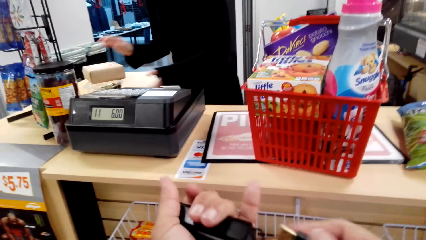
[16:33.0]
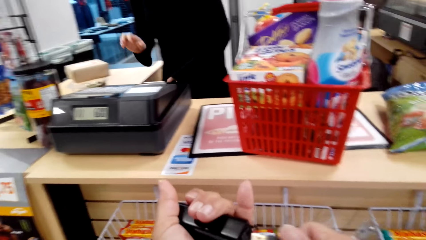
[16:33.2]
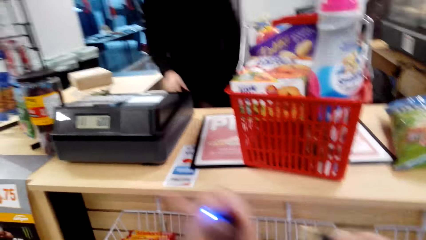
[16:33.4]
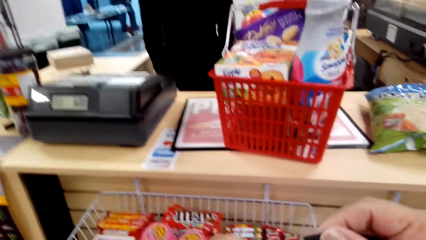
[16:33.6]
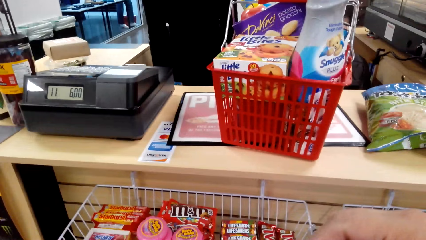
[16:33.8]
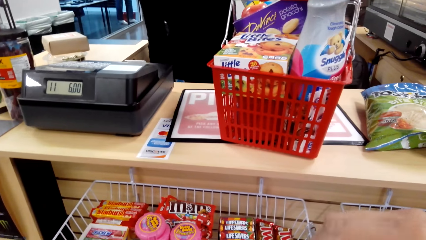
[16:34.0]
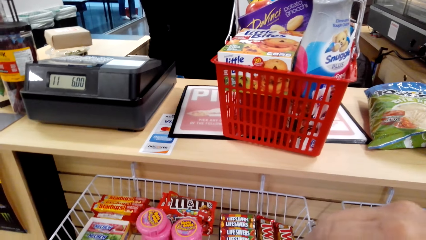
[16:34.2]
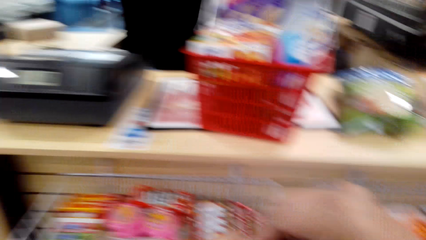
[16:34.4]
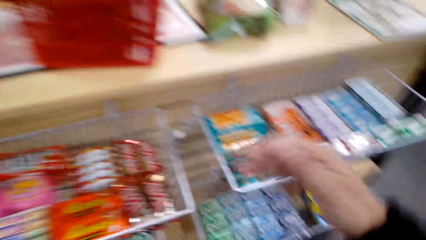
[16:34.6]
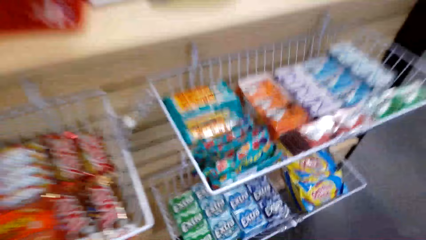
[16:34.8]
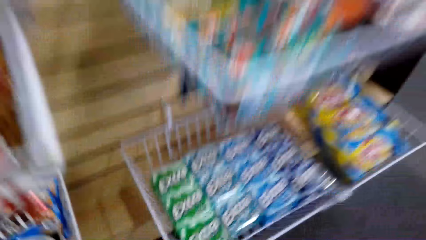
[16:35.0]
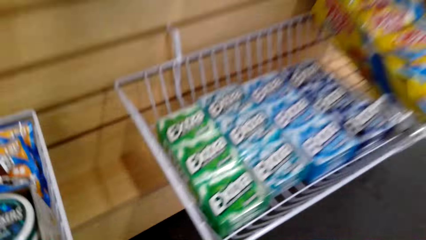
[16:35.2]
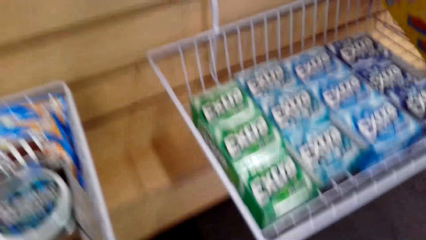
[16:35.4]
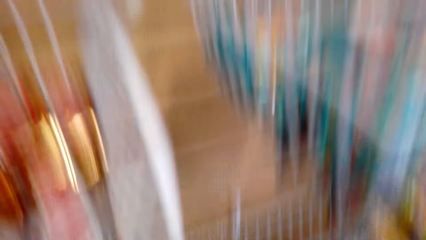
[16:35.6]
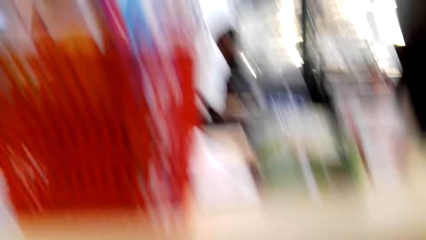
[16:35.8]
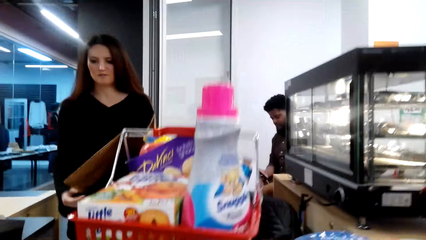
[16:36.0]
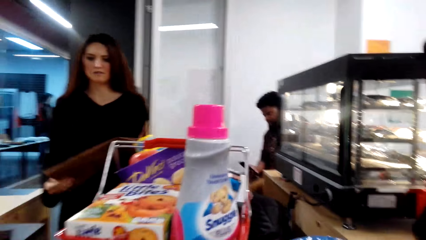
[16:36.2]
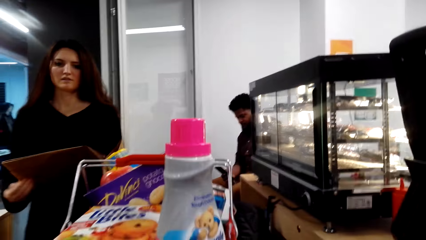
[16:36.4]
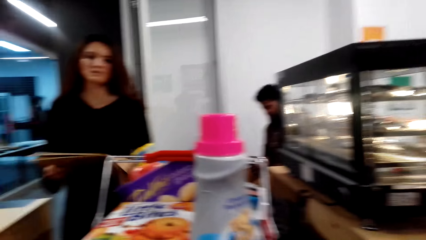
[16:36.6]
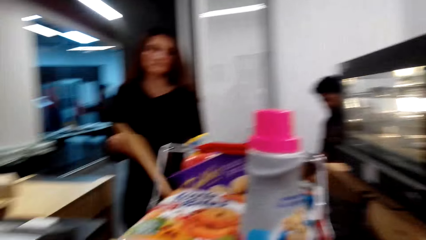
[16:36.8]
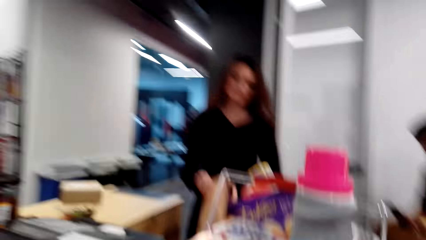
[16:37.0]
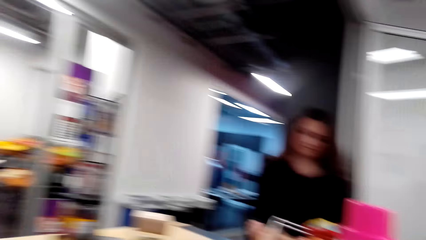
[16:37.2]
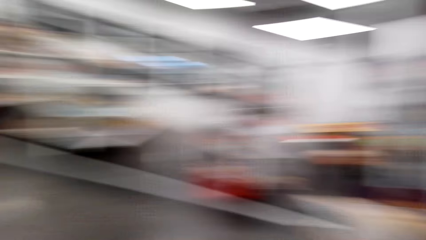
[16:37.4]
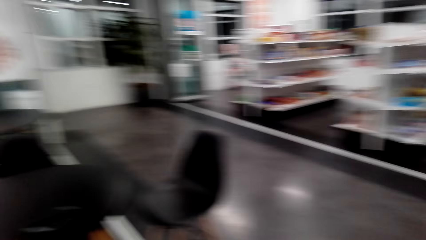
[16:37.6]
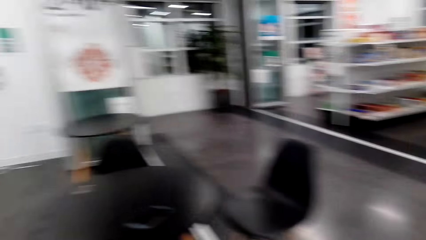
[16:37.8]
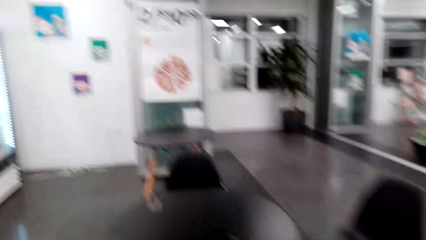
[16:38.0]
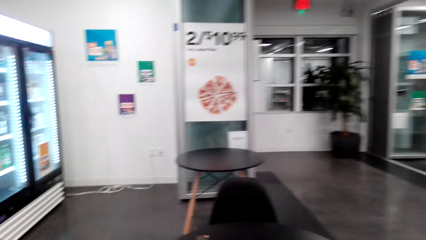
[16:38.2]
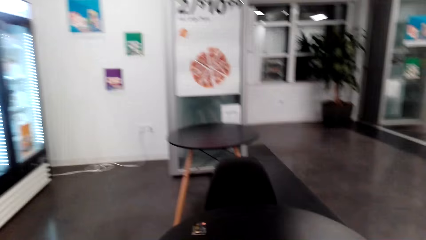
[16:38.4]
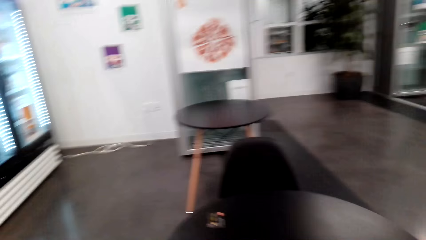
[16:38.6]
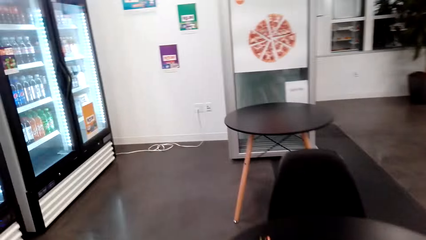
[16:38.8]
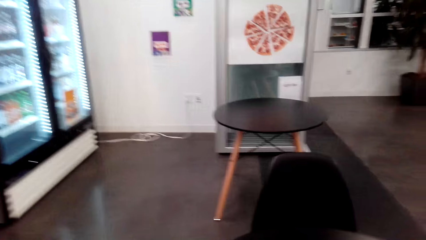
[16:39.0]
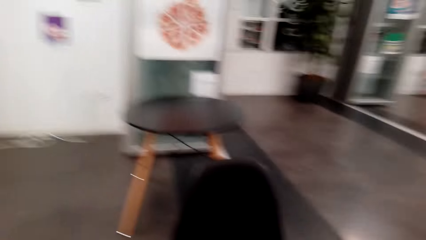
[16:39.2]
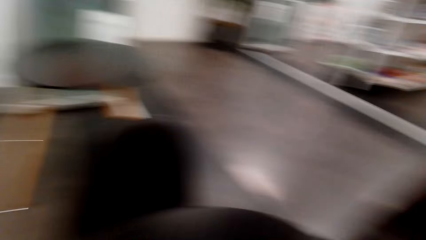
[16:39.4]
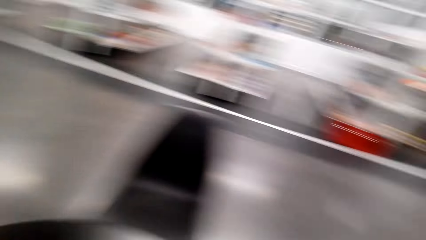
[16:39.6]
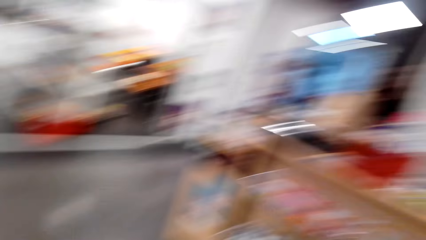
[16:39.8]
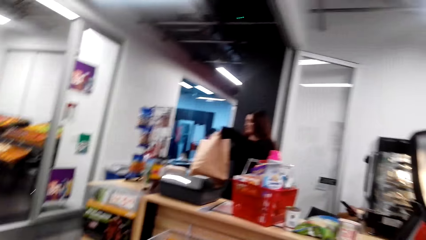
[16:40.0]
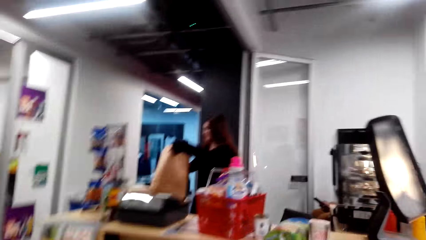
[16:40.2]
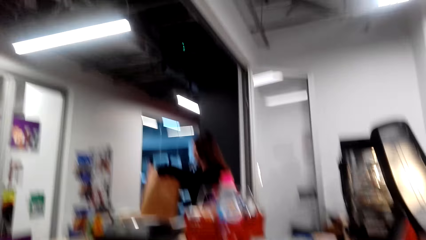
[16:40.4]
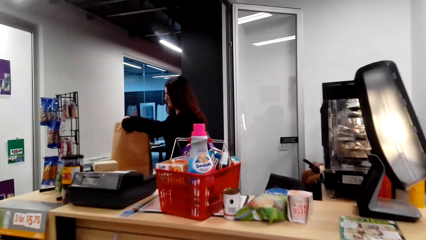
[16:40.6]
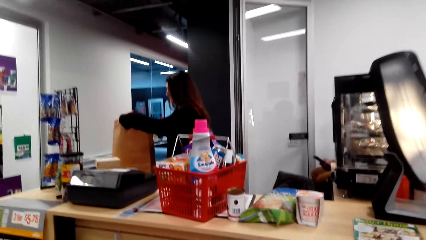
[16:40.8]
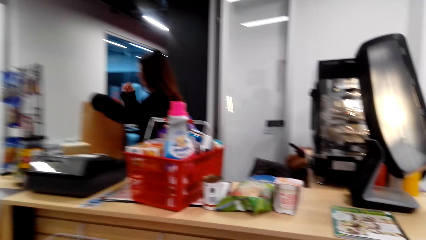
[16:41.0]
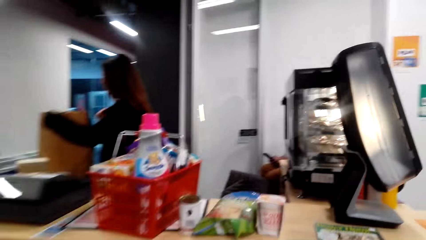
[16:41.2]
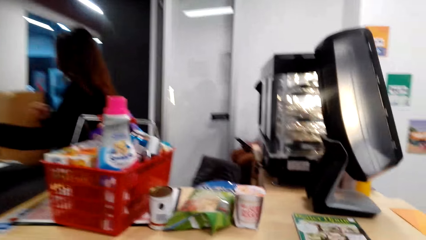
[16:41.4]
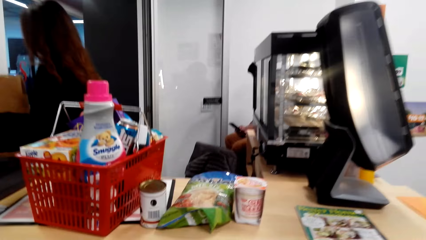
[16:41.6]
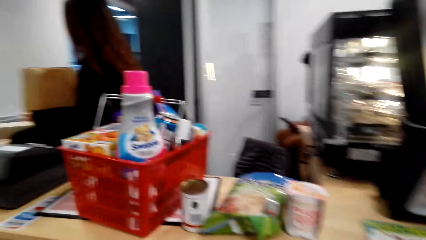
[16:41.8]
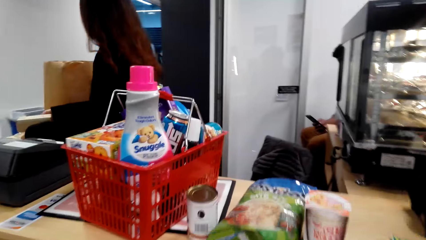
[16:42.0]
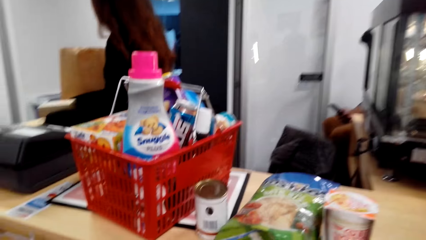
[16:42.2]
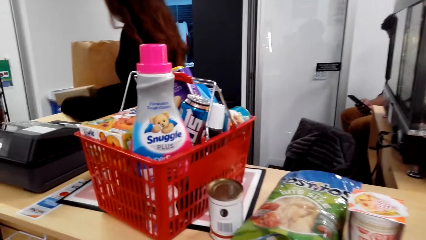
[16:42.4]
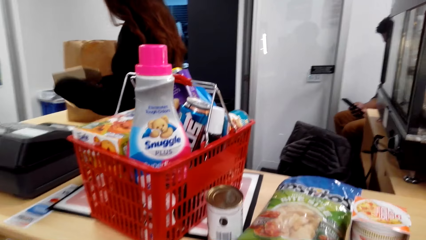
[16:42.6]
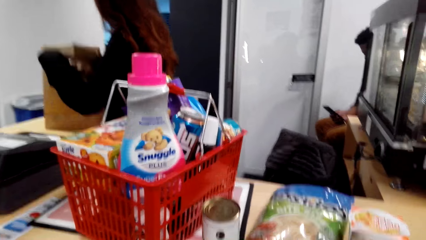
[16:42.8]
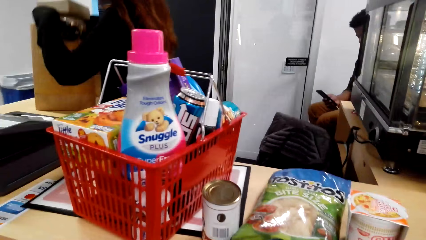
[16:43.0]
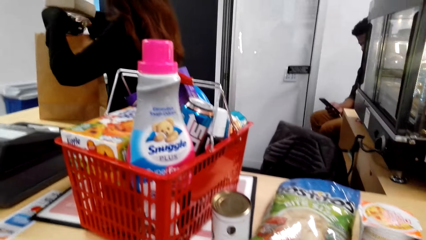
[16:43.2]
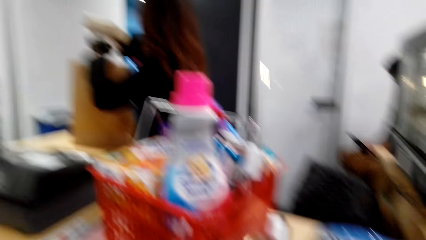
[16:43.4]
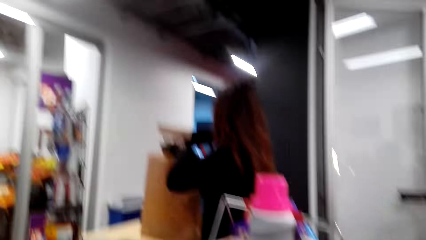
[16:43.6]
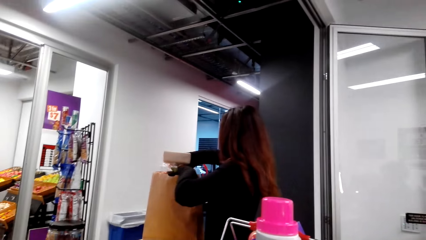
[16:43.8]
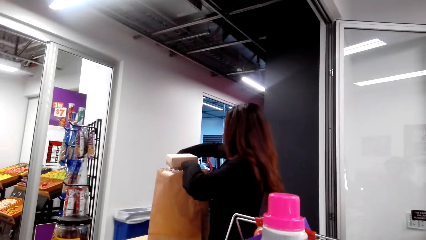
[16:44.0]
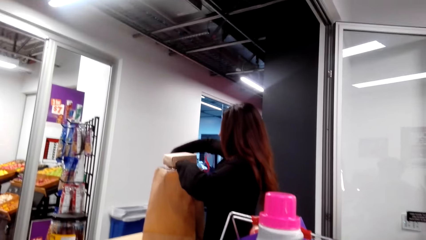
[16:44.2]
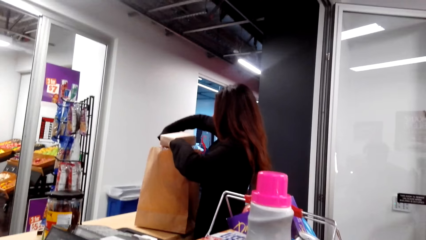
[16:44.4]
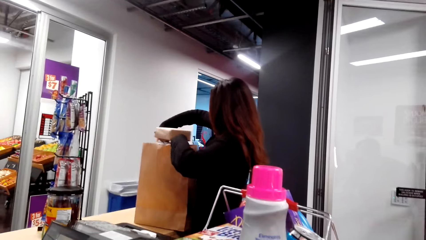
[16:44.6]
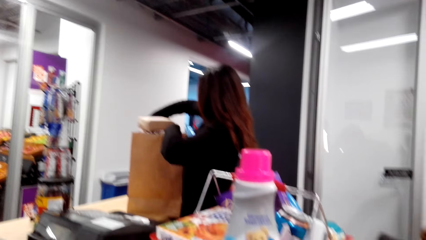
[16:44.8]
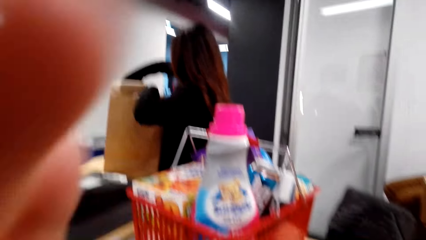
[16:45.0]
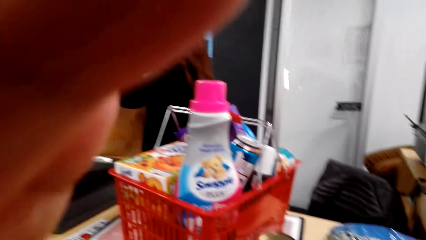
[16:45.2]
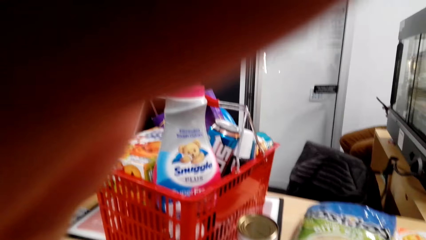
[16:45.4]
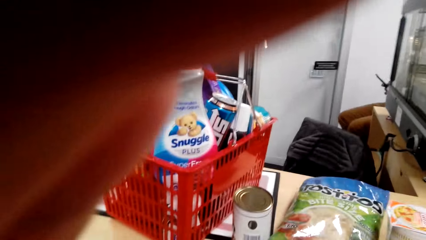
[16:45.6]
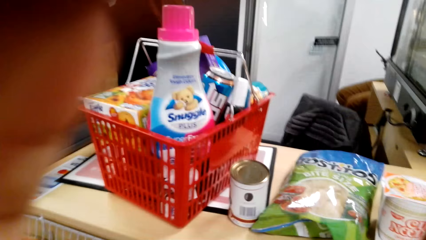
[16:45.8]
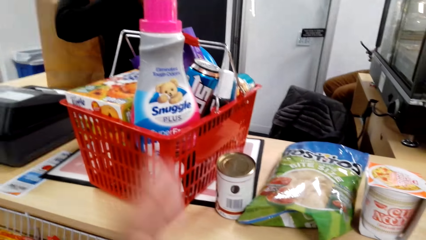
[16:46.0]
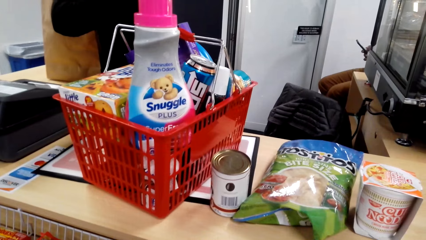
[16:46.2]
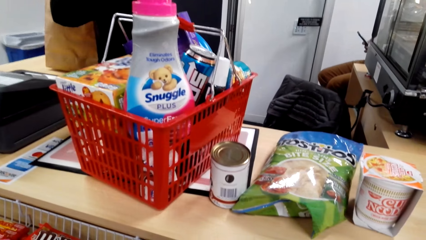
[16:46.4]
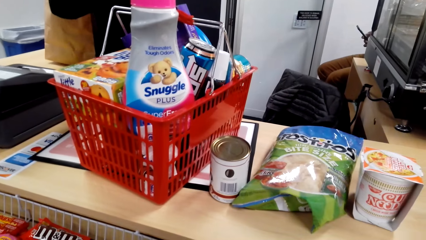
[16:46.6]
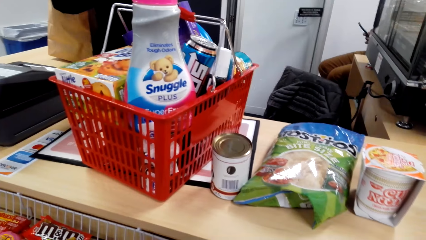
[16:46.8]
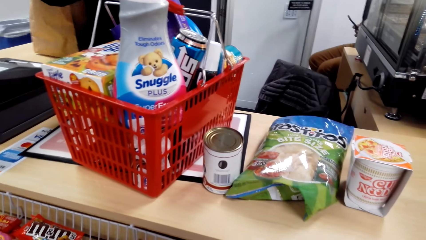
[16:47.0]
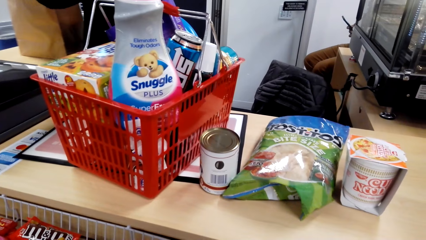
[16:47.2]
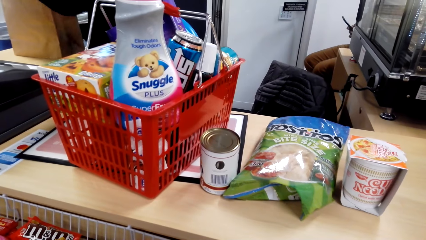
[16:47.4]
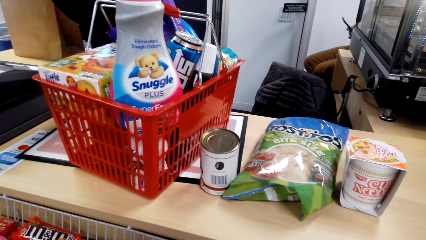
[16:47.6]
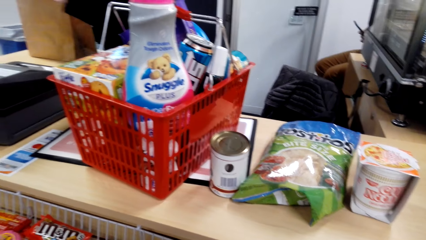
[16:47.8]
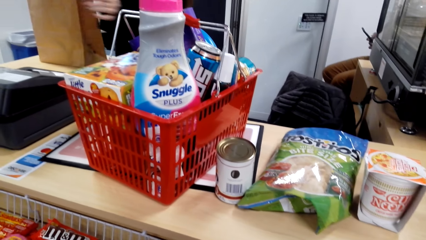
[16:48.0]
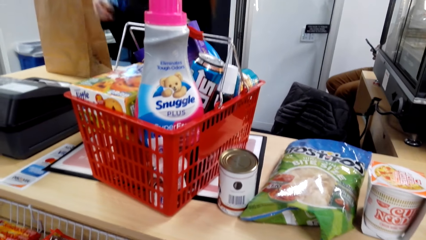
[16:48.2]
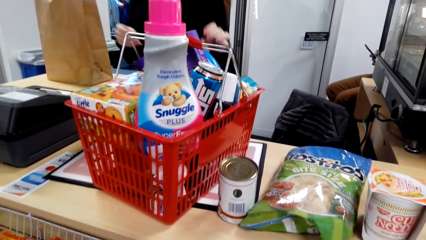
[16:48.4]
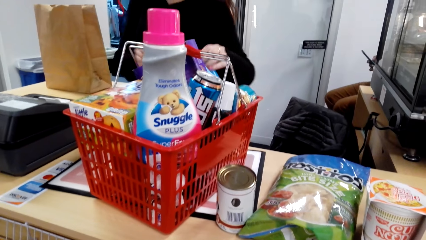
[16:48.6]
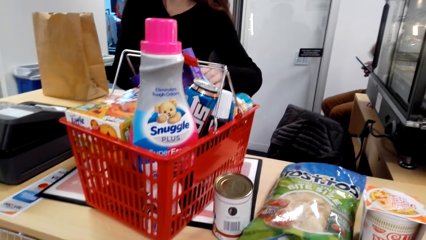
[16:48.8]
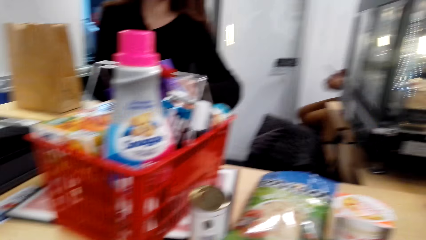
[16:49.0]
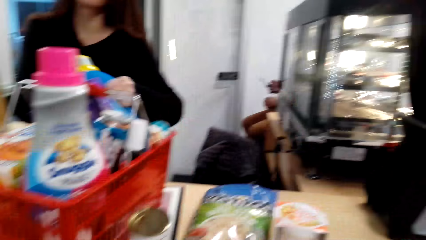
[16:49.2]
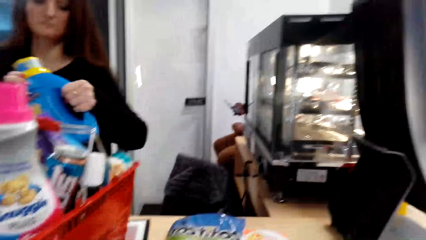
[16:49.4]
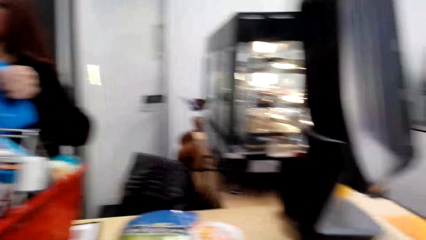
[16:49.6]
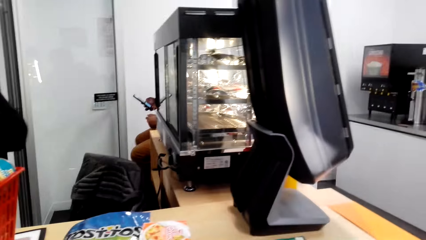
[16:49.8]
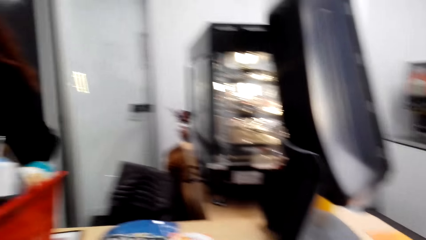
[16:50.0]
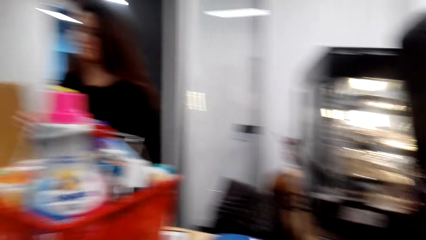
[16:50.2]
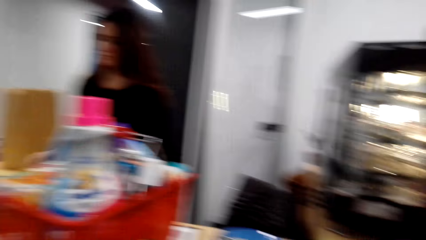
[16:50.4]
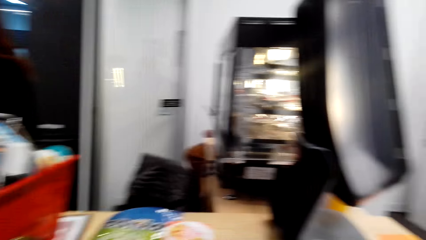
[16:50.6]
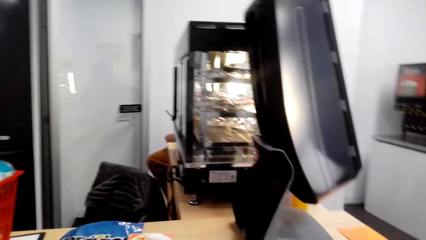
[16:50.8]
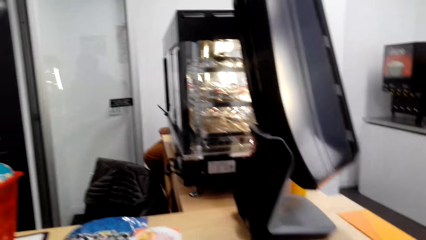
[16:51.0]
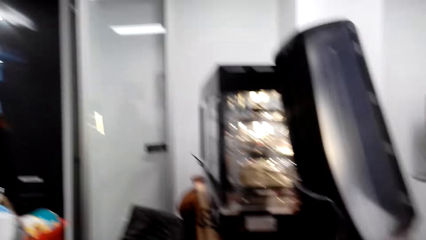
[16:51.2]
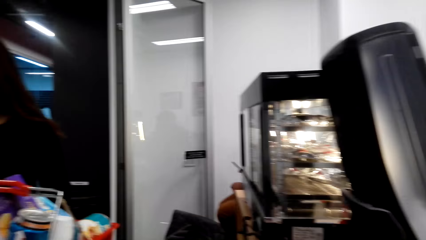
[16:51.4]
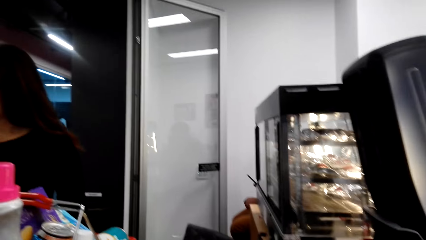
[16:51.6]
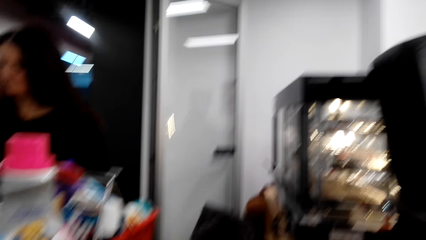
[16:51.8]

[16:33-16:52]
The camera wearer looks around. They plug something. They pick something from the ground. A woman picks a bag. The camera wearer walks around the supermarket. They look around. They pack goods. The cashier puts items in a bag. The camera wearer lifts a hand. The cashier puts items in the bag.
